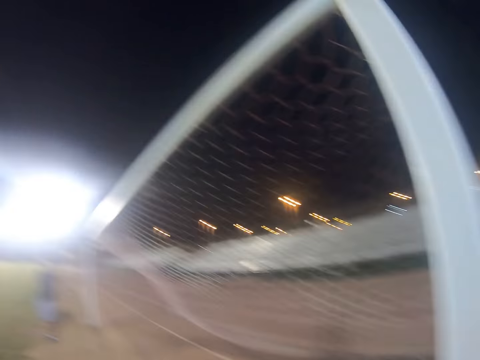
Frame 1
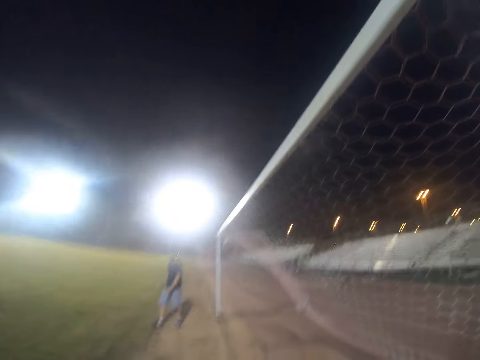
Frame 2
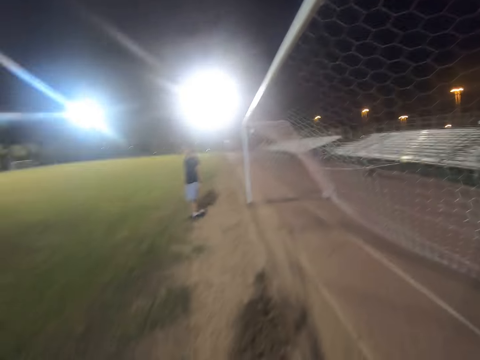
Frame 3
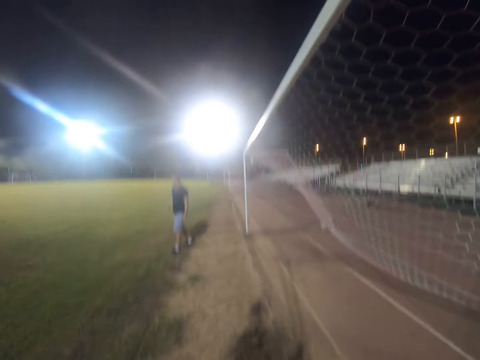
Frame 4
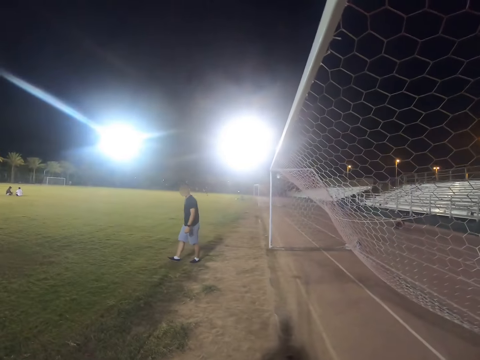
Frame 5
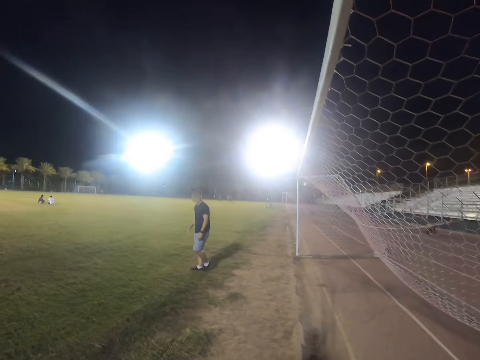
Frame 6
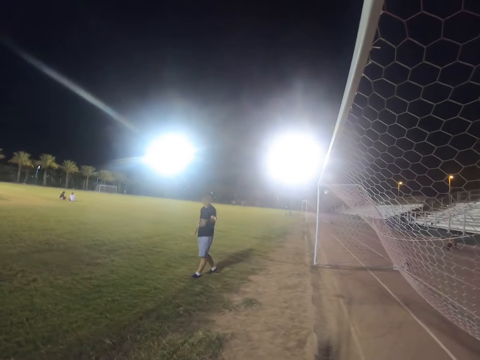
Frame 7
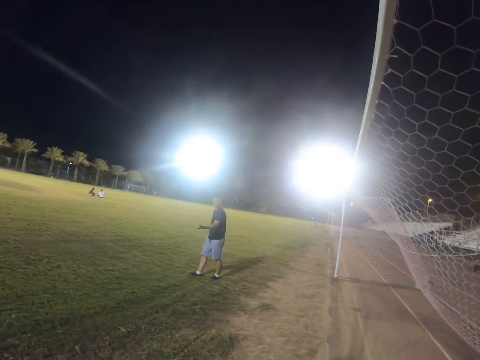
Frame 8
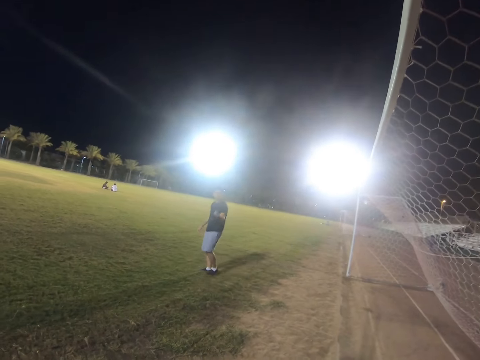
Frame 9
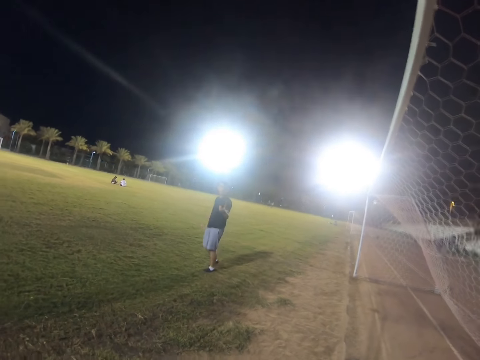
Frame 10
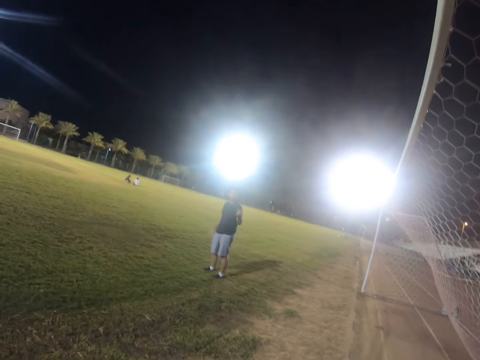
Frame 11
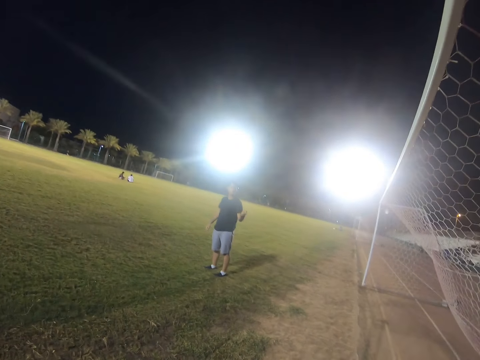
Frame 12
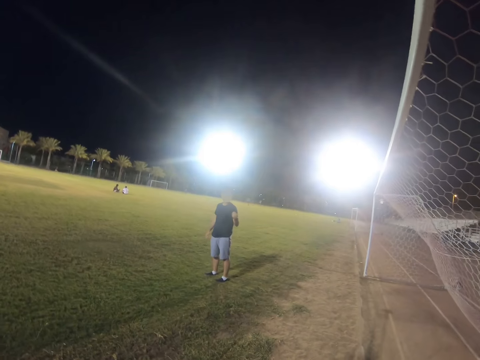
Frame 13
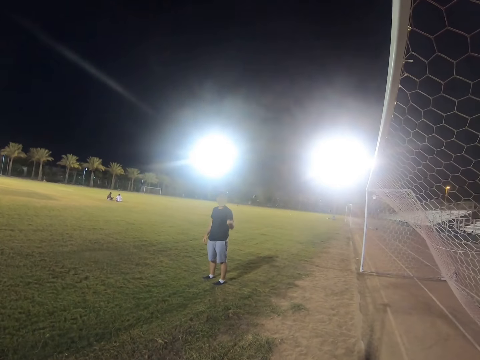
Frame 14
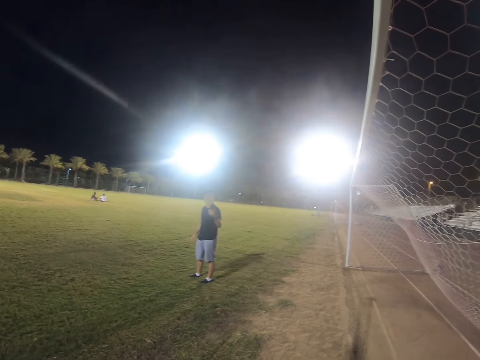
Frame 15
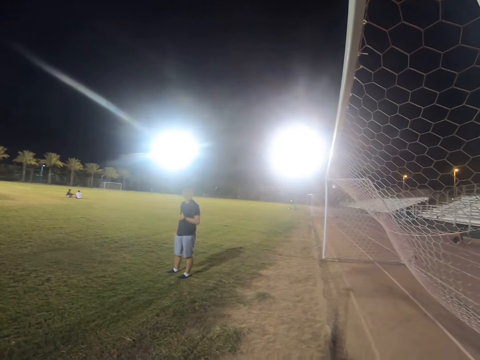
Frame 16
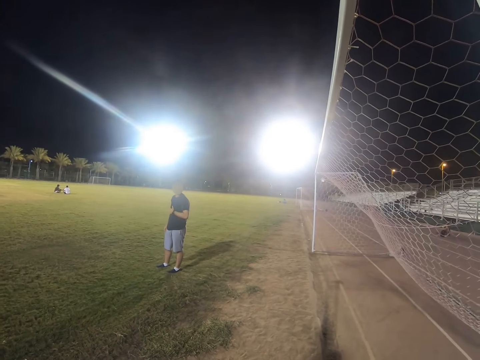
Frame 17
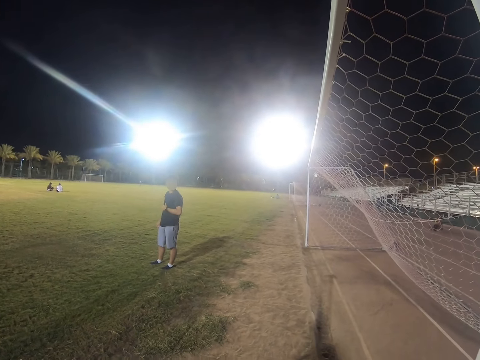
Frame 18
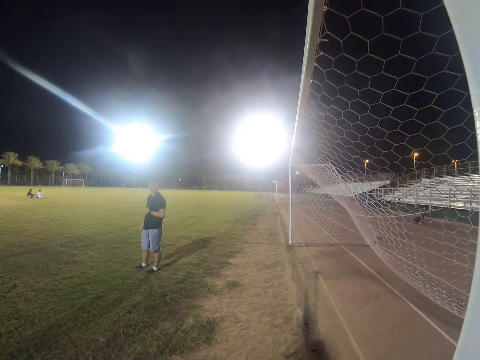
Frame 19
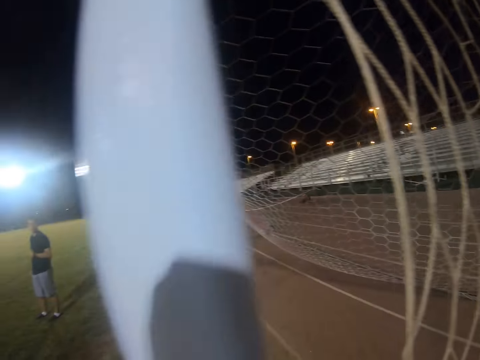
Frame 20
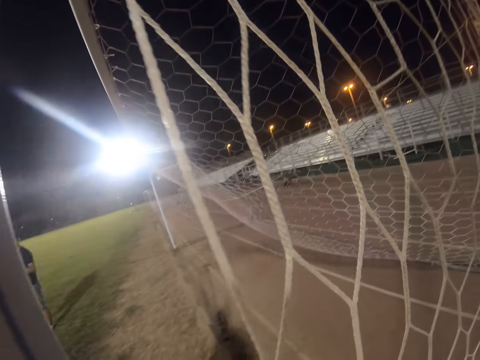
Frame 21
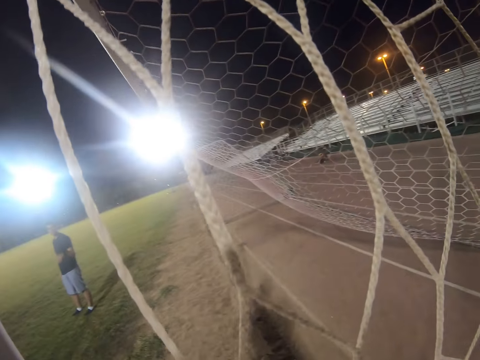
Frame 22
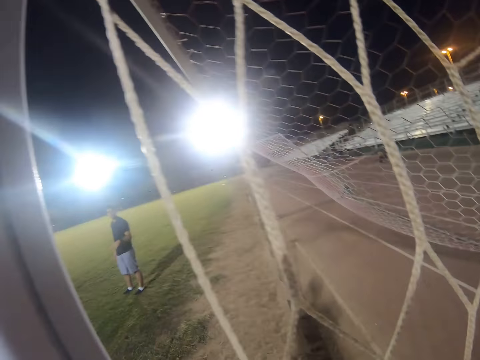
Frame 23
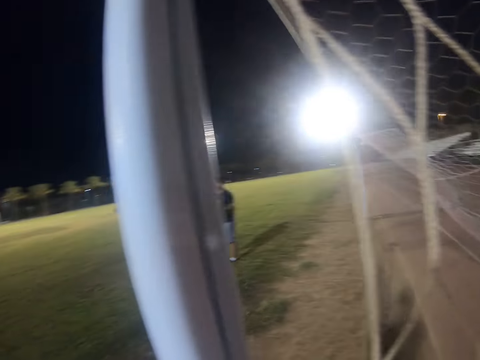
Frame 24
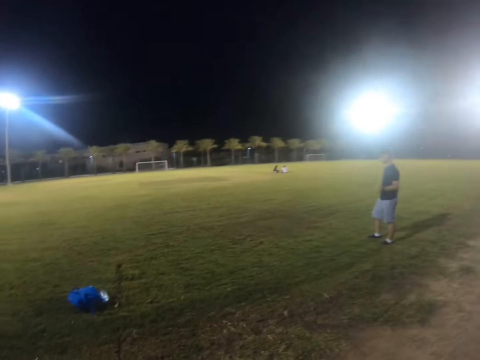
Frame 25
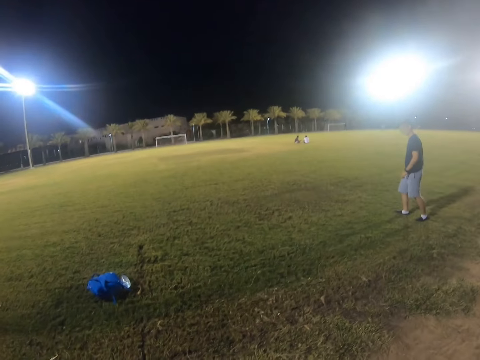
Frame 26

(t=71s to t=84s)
The camera wearer walks around the goal pole. A man walks in the field.

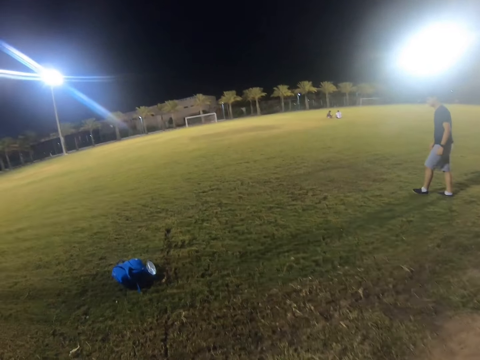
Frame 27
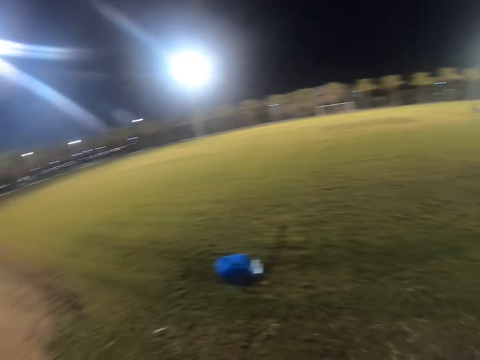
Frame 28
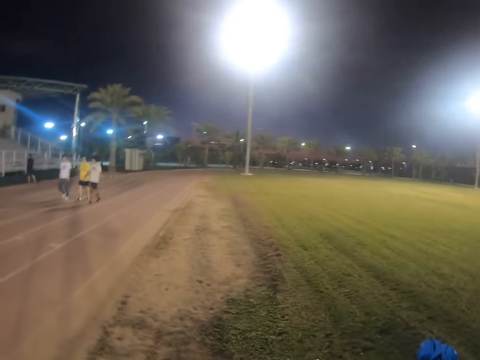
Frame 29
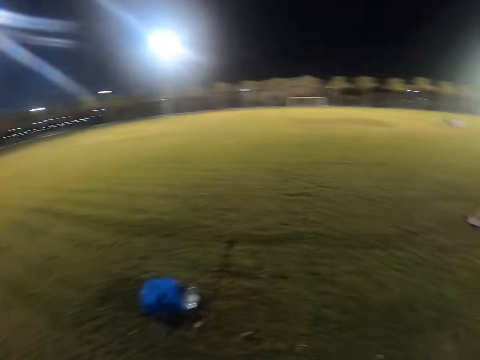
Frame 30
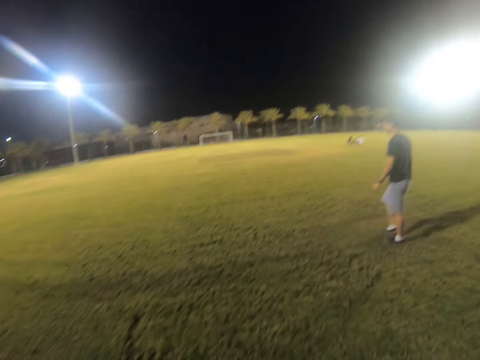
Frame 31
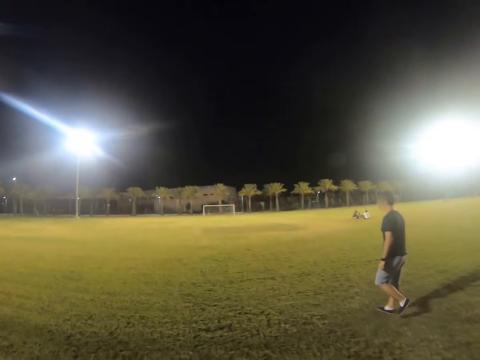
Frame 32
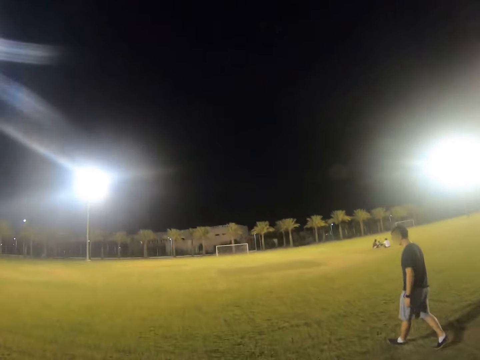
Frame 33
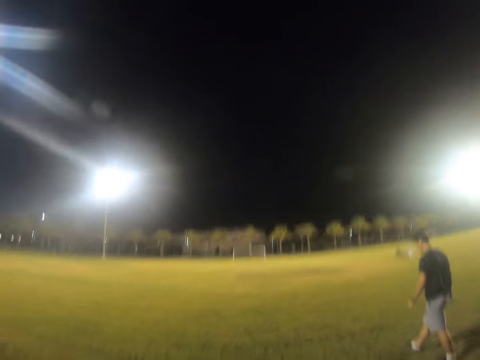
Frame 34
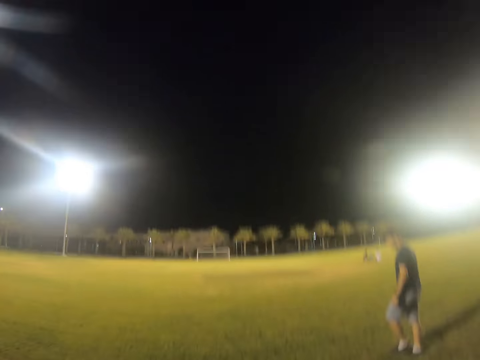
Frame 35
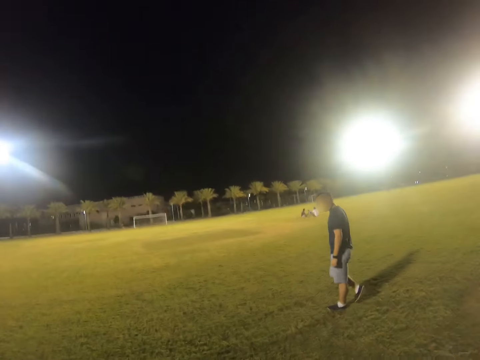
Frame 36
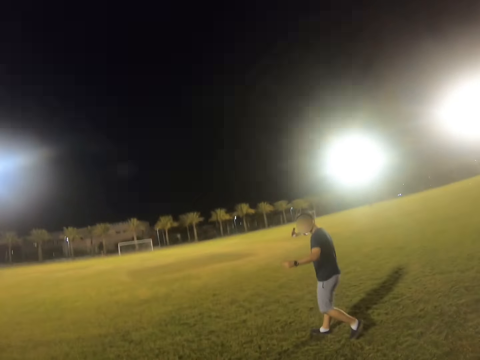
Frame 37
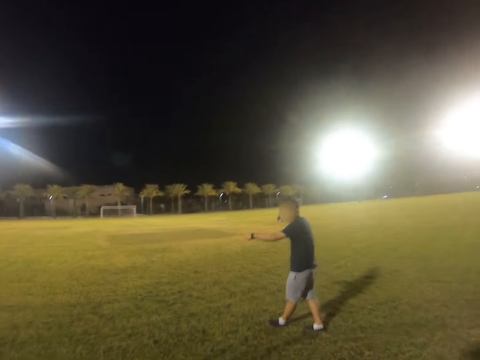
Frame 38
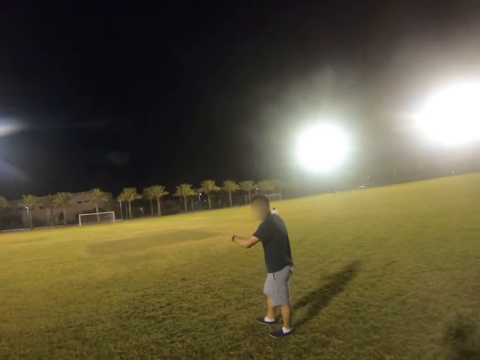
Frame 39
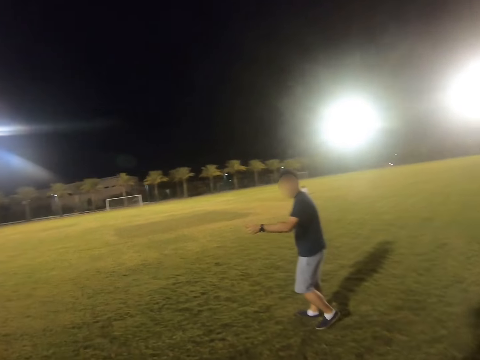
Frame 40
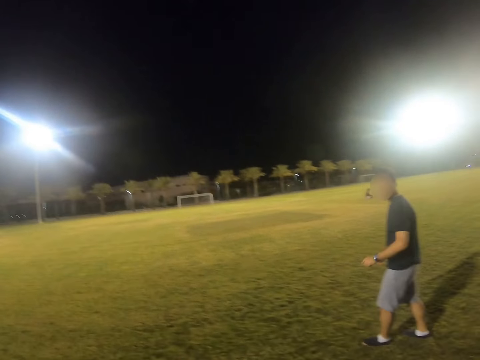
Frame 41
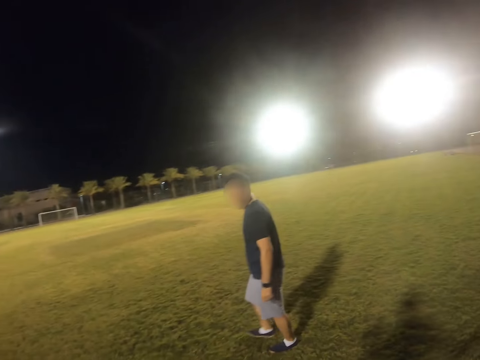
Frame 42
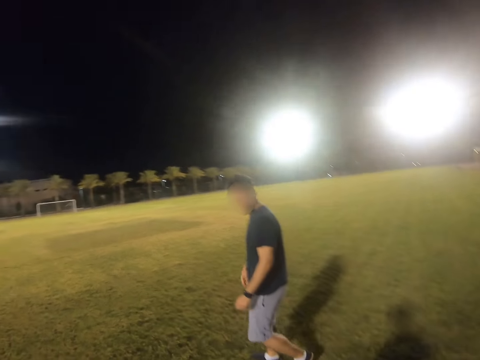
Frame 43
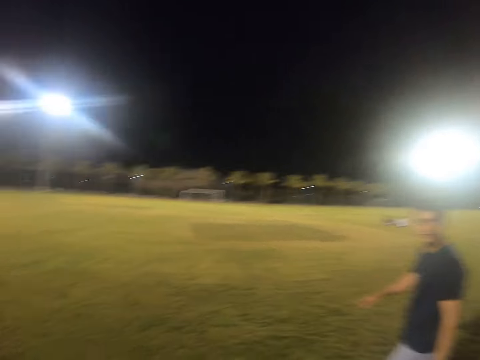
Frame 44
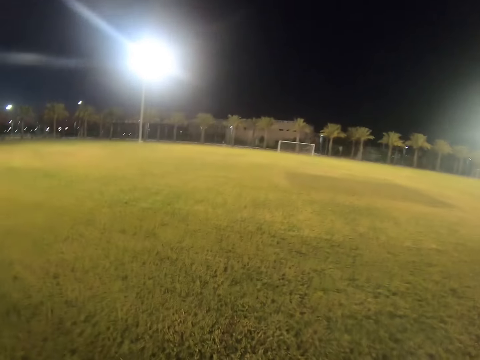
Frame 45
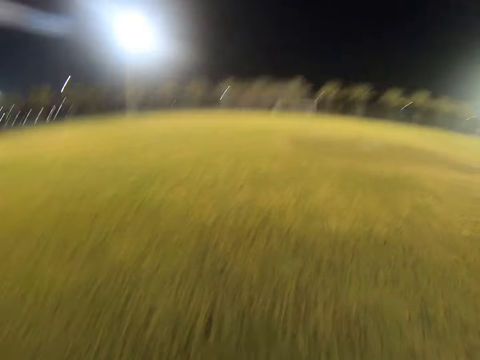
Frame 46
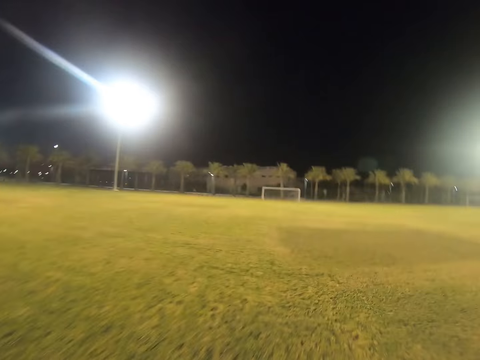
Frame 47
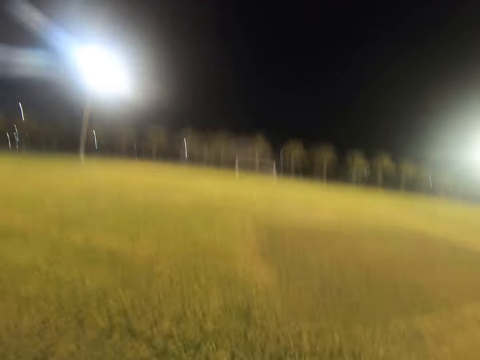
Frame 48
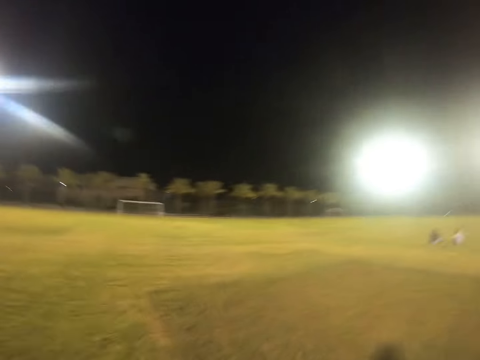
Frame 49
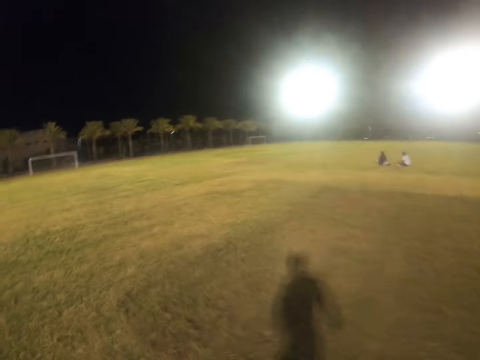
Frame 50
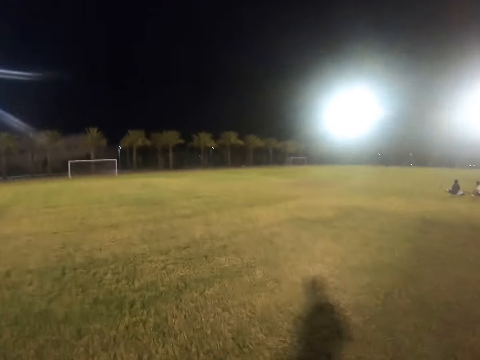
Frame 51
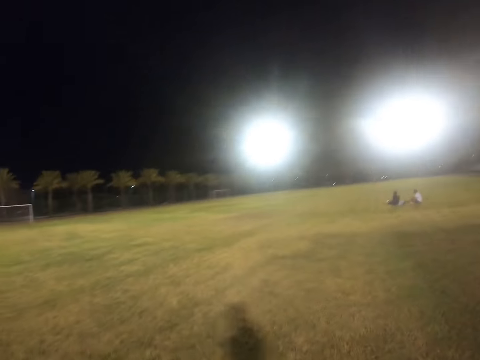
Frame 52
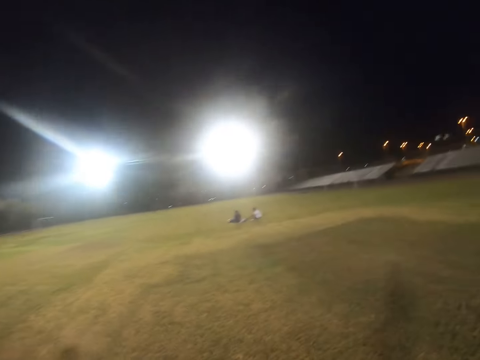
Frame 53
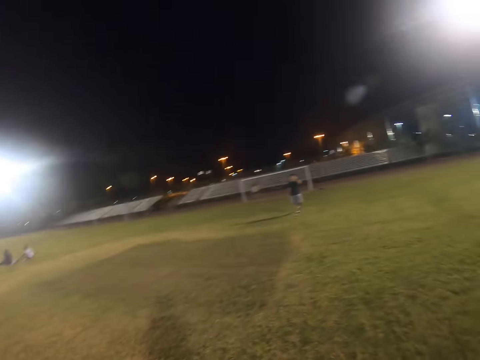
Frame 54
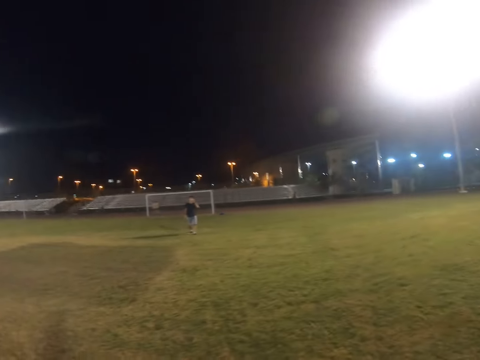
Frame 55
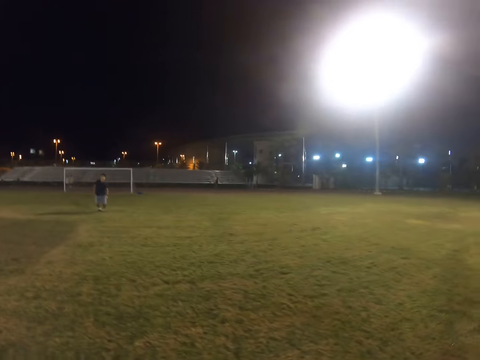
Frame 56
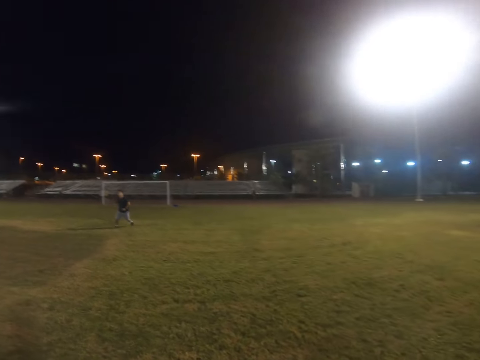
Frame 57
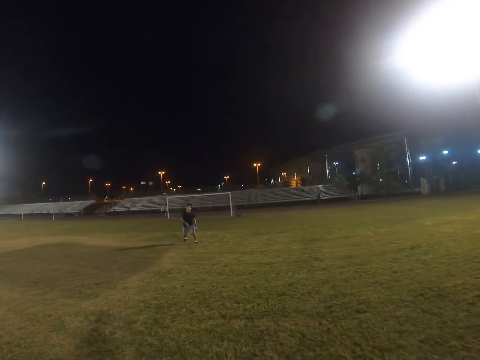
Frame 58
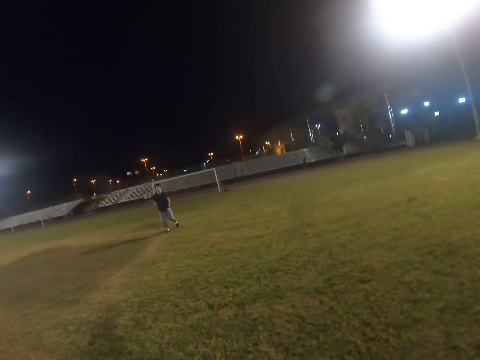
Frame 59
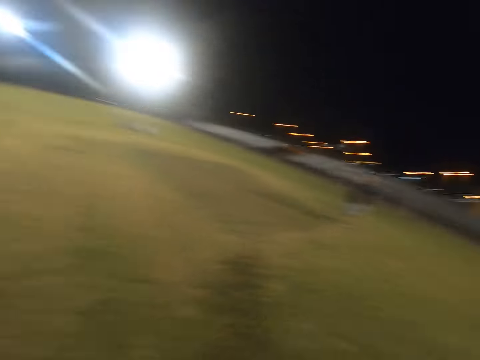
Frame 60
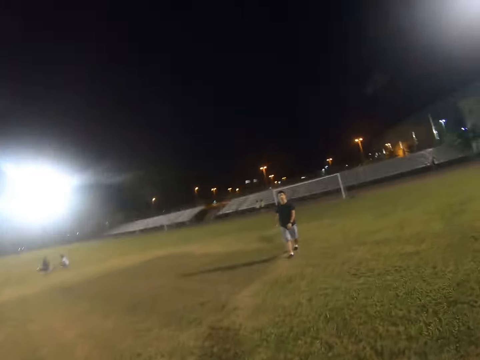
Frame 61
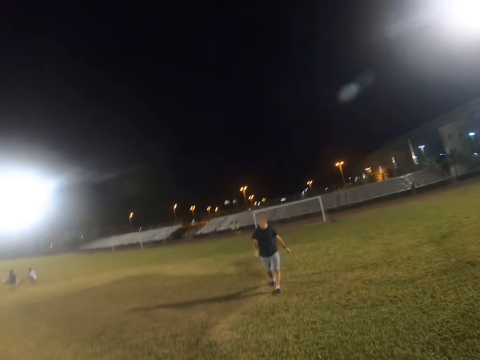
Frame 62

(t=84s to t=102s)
The camera wearer walks in the field towards a person. They run around in the field.
